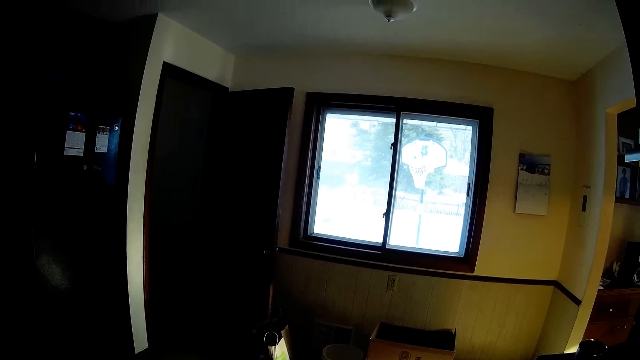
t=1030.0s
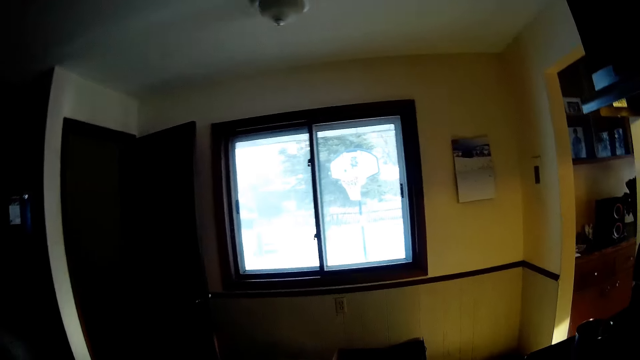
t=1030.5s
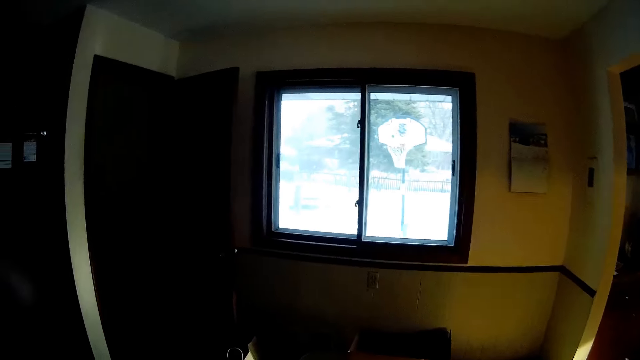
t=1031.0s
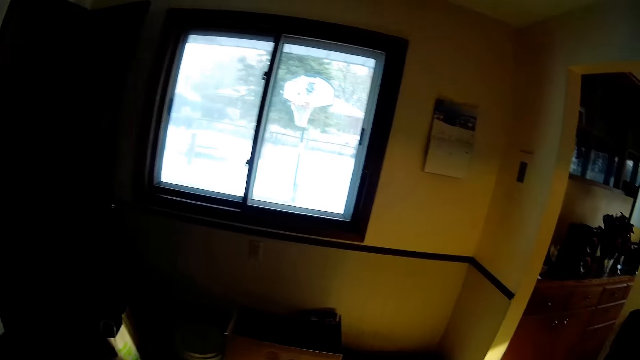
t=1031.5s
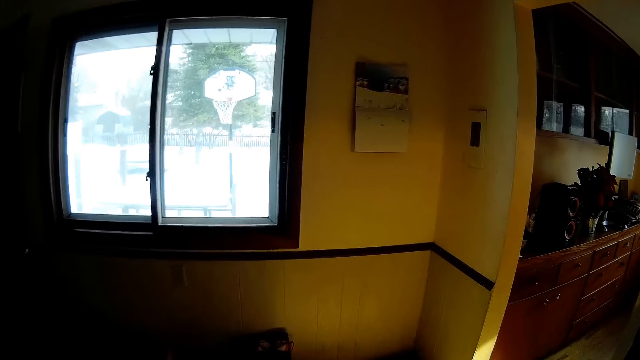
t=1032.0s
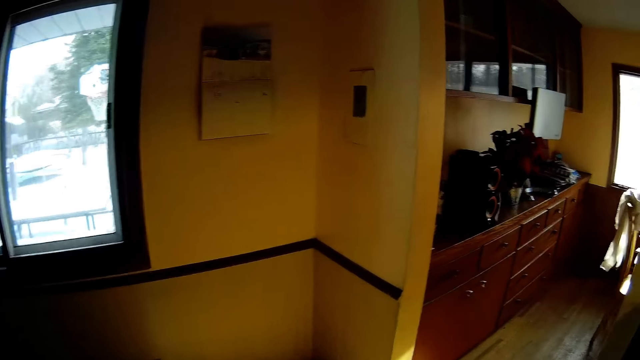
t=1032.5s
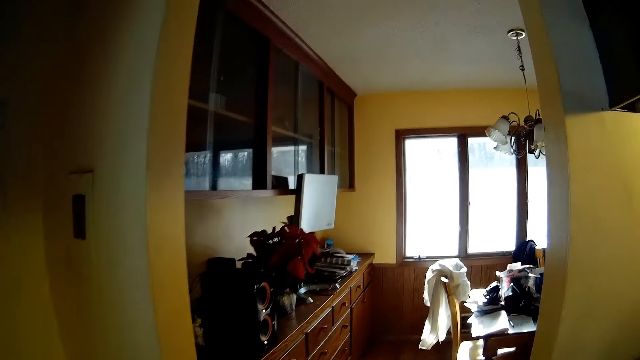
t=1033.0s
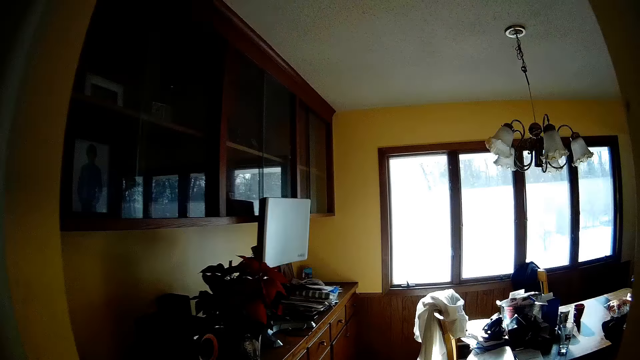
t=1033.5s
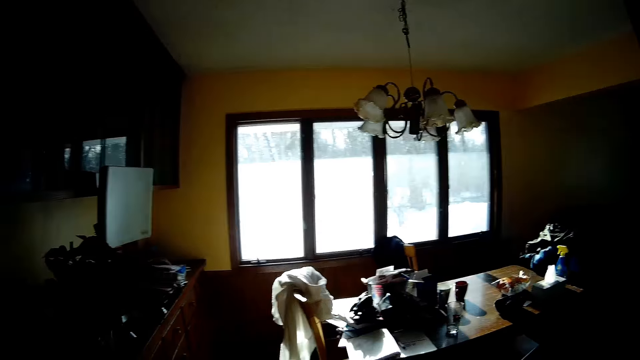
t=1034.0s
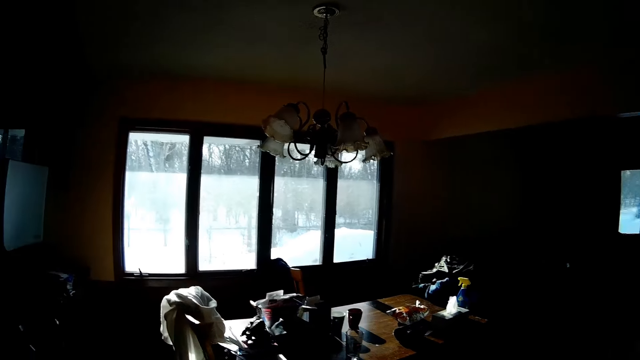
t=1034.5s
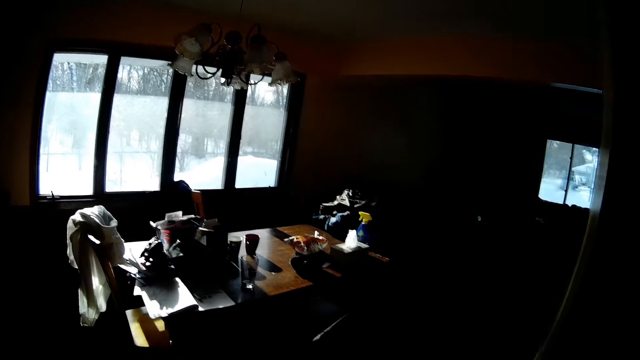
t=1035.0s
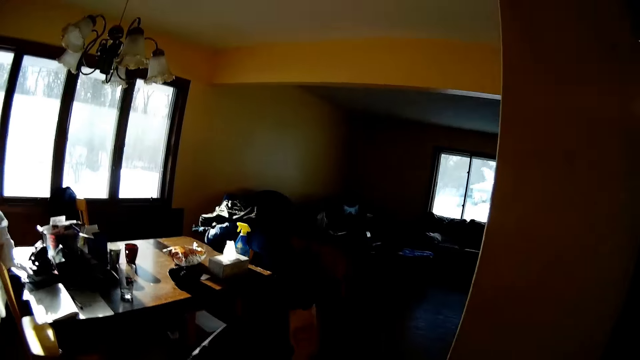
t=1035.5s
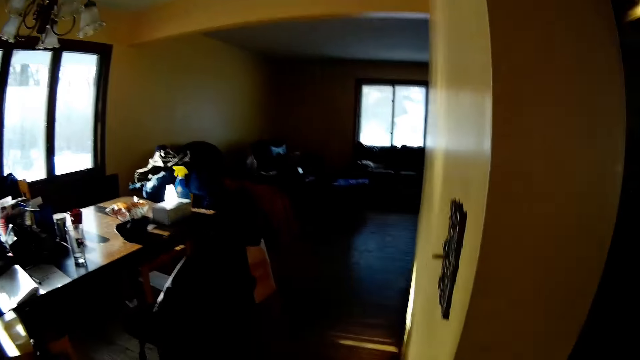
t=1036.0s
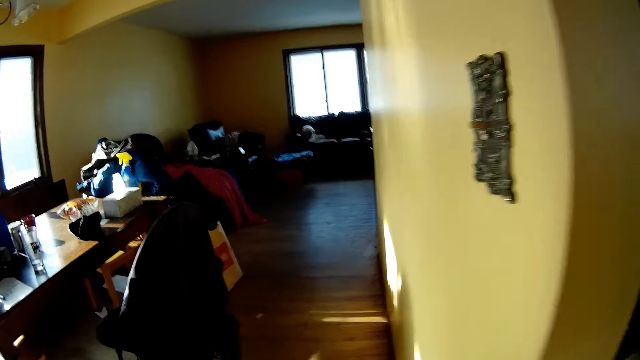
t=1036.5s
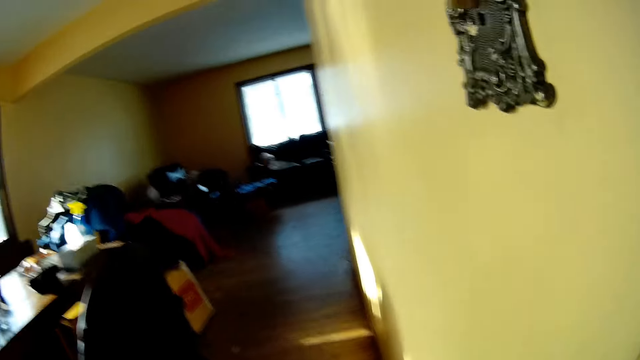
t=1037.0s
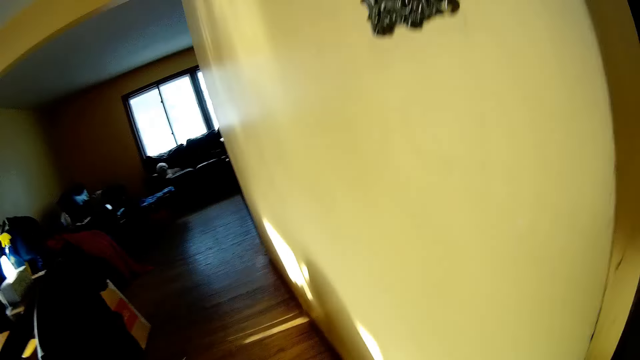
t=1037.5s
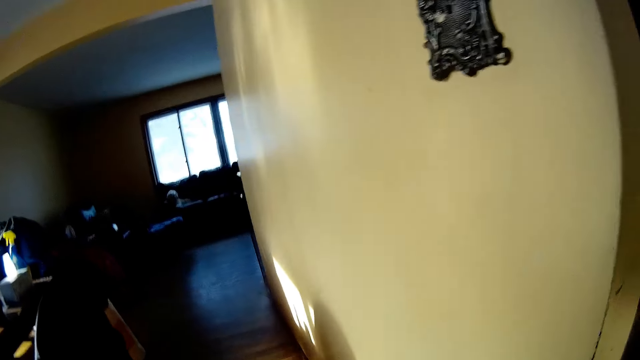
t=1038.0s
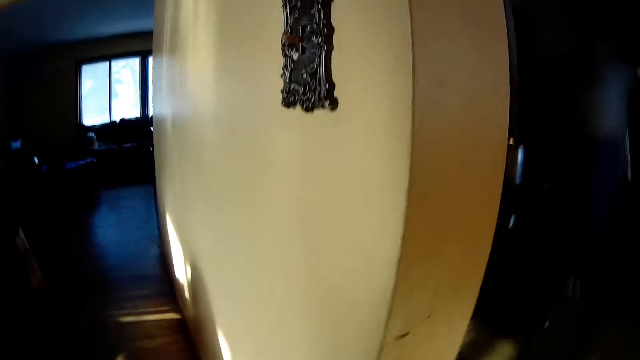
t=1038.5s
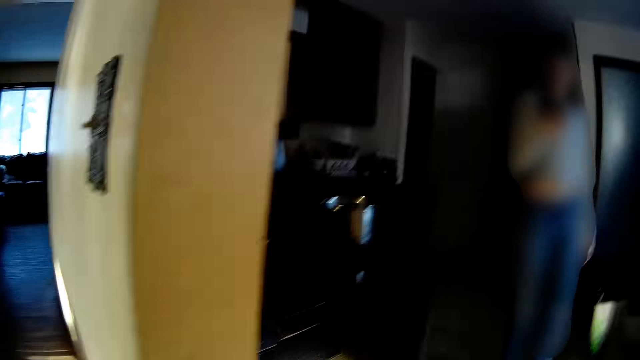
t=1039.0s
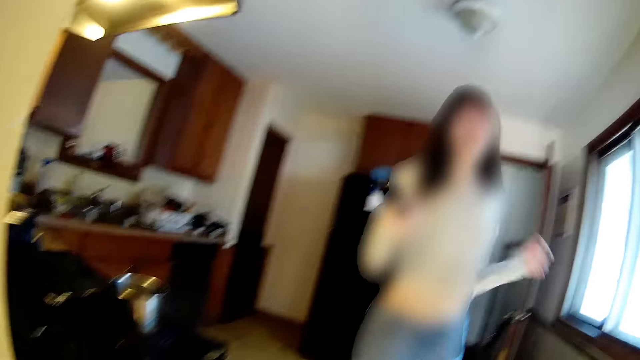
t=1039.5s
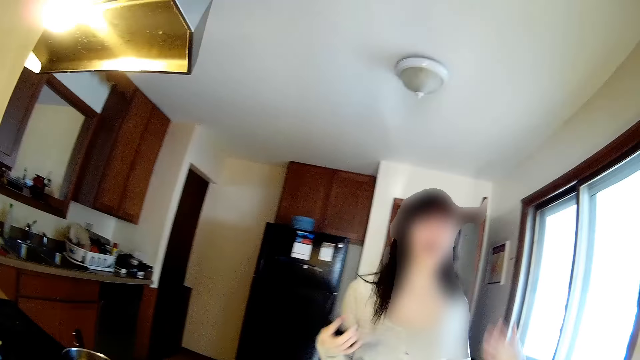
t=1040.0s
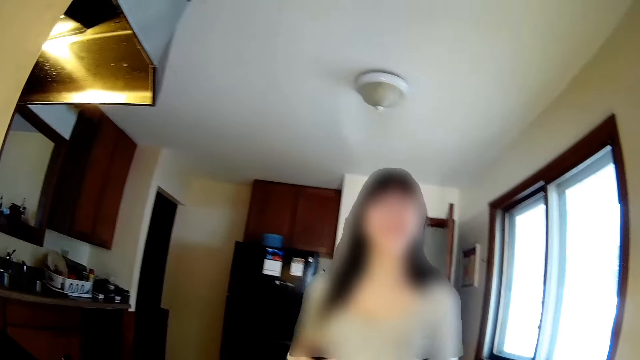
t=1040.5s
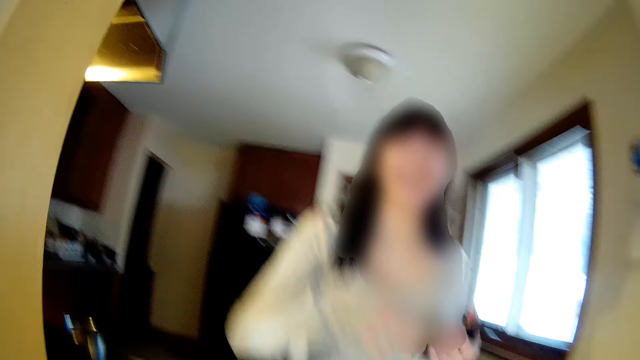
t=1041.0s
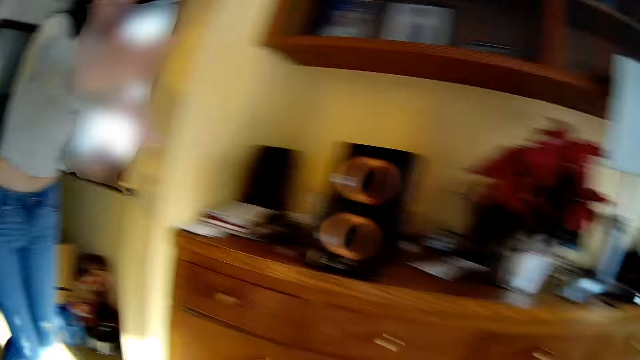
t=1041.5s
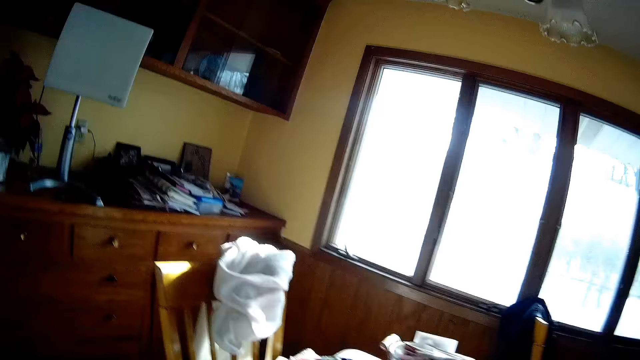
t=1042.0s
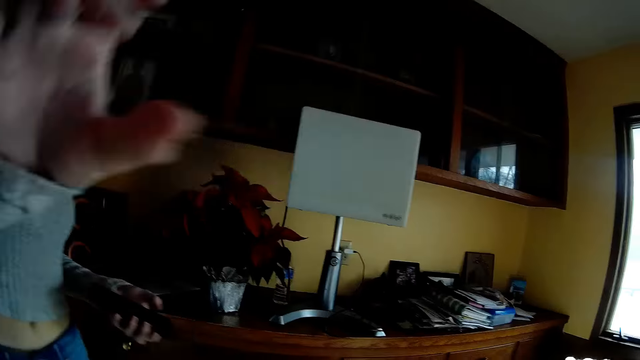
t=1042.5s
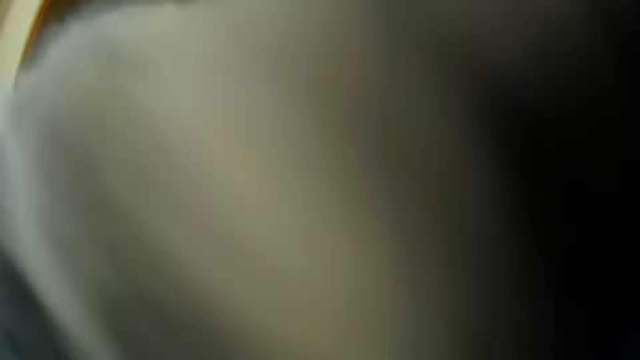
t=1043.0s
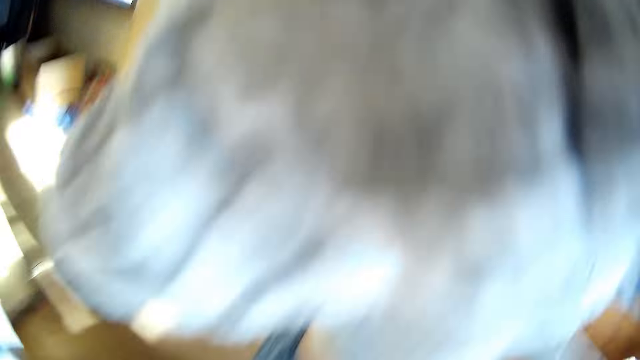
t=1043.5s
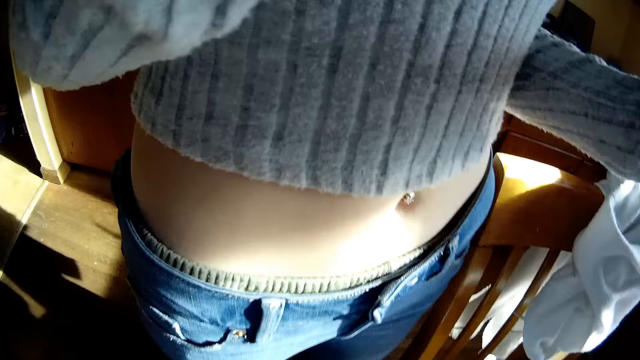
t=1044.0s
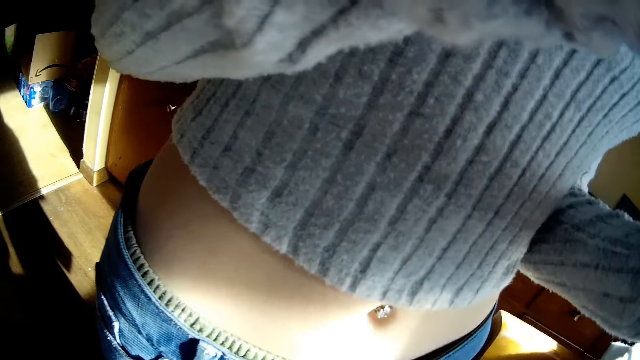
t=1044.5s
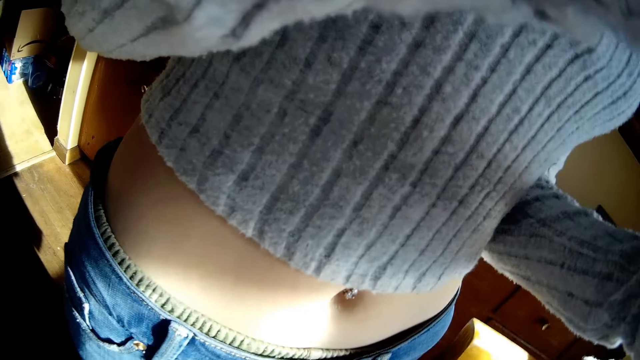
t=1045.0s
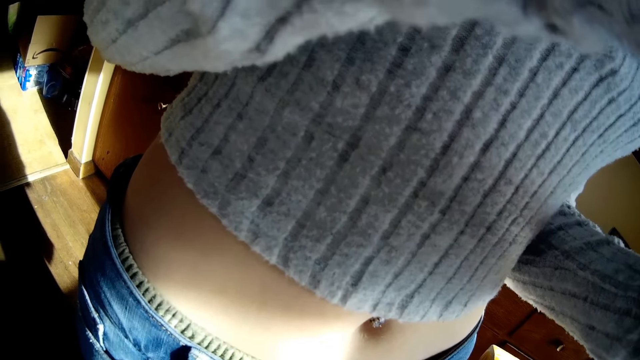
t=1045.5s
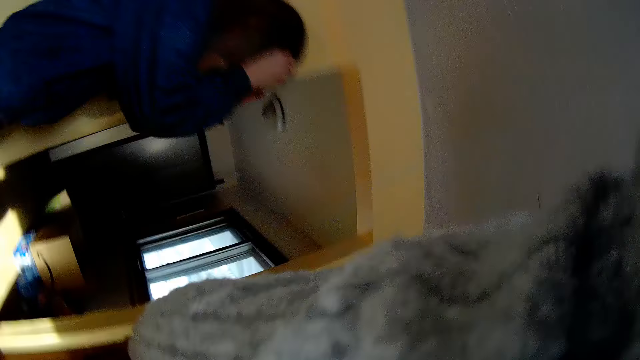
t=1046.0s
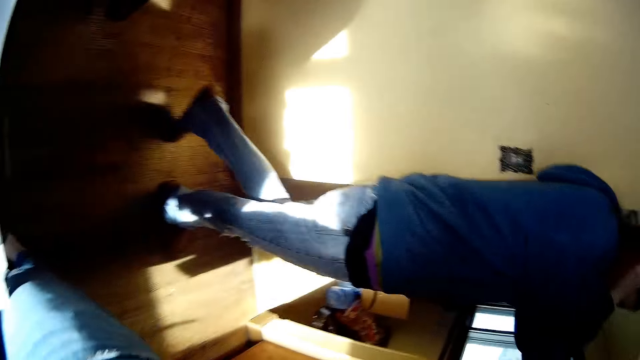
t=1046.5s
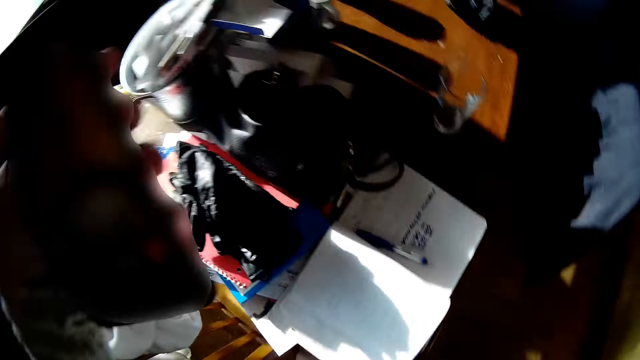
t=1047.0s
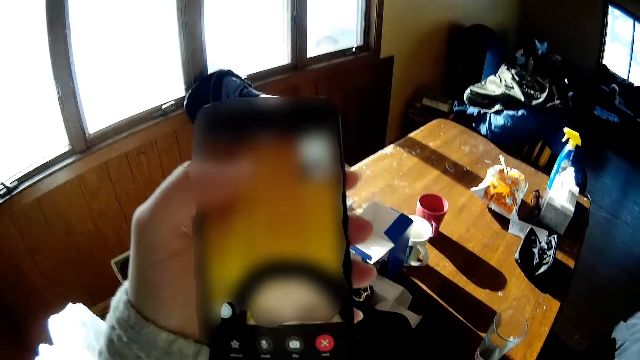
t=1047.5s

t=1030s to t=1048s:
The camera wearer walks into the dining room. She looks around. She walks into the dining room again. A woman walks towards the camera wearer from the kitchen. The camera wearer interacts with the woman. The woman collects the camera from the camera wearer with her right hand. The woman touches the camera wearer. The camera wearer looks around. She operates a phone with her left hand. She holds the phone.

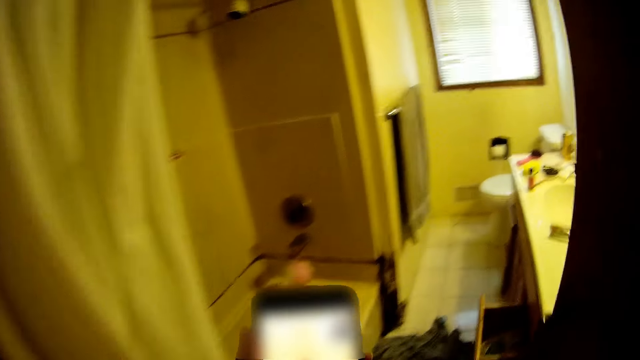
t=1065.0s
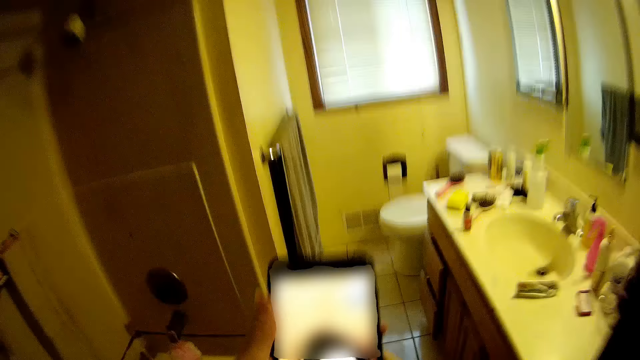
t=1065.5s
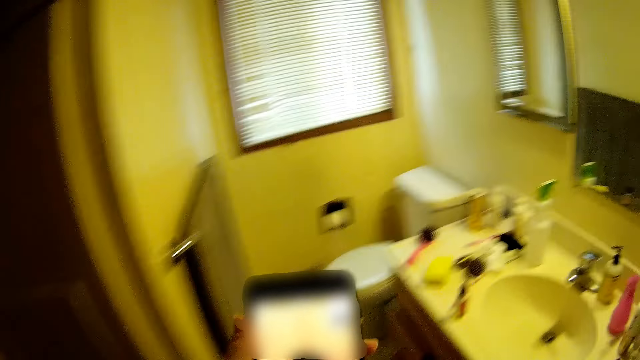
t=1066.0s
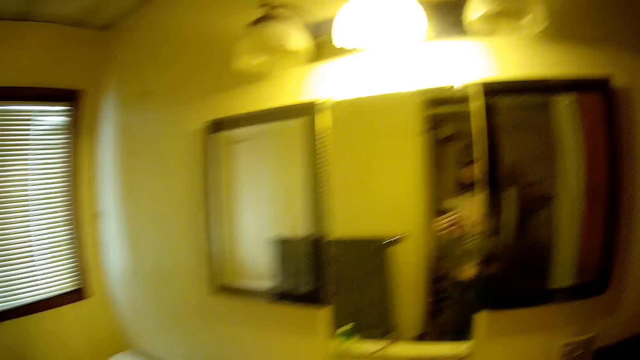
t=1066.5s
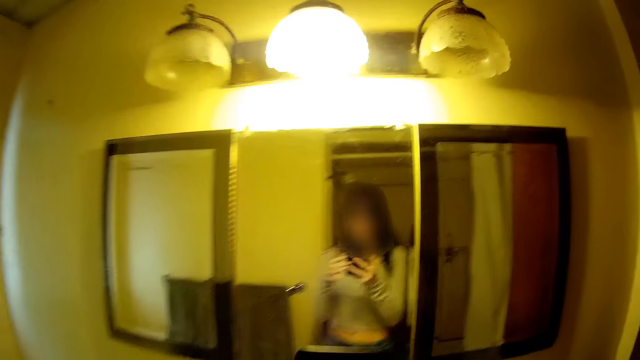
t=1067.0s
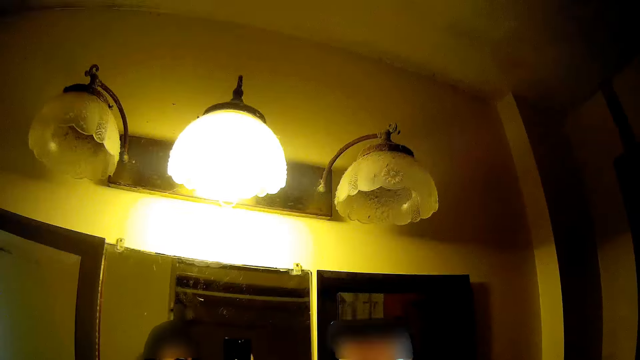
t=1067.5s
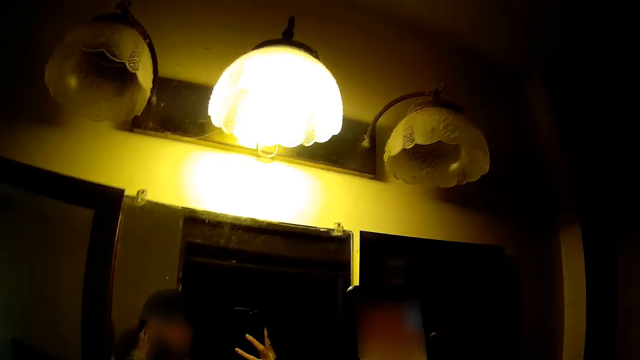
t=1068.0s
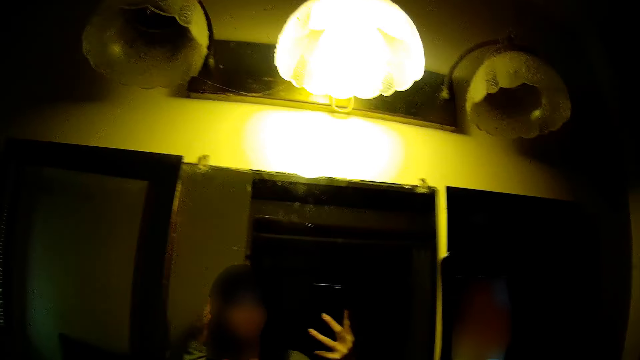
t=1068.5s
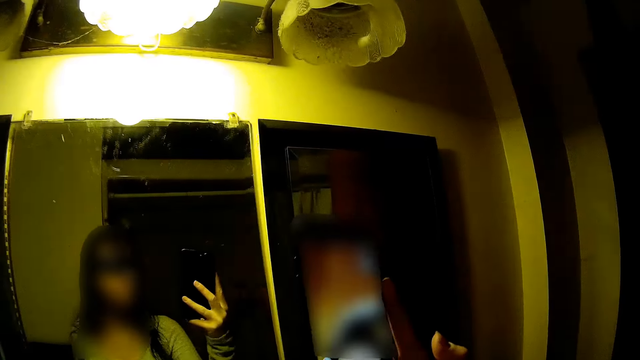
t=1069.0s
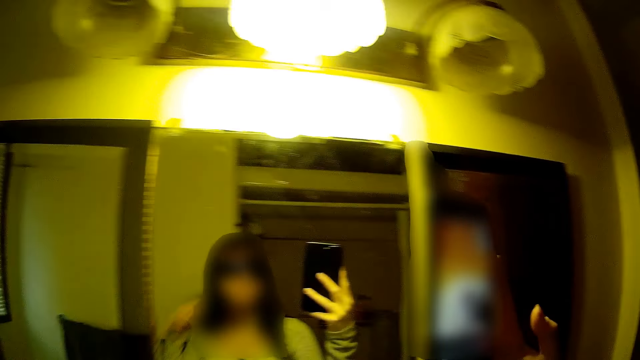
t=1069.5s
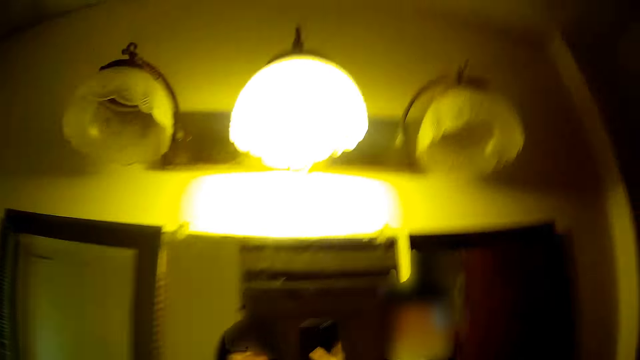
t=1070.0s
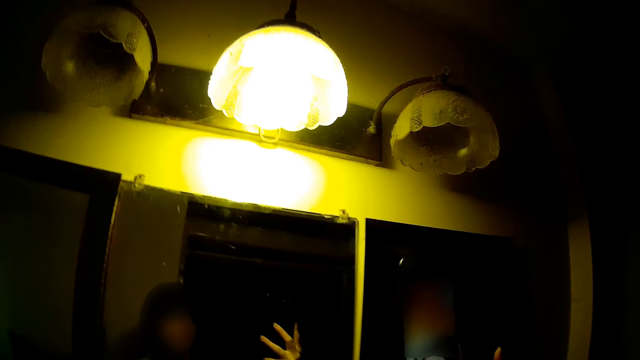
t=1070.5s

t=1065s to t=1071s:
The camera wearer holds the phone with both hands. She walks around and looks around. She takes a picture with the phone in her left hand. She looks into the mirror.
